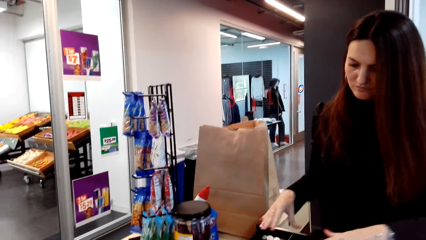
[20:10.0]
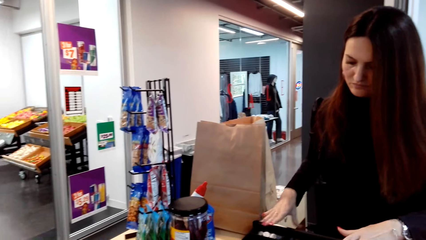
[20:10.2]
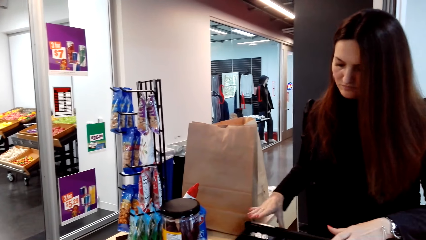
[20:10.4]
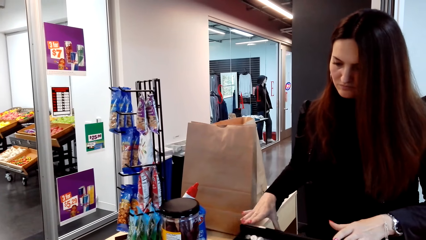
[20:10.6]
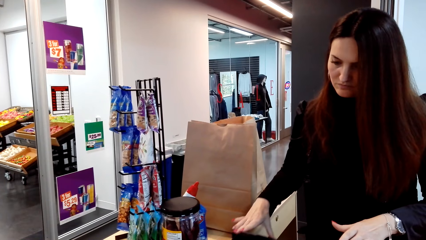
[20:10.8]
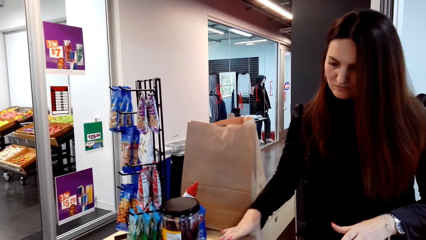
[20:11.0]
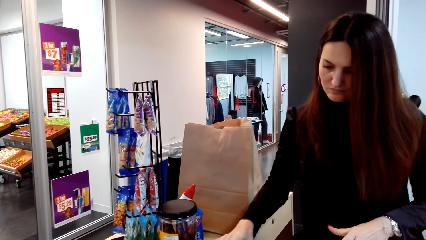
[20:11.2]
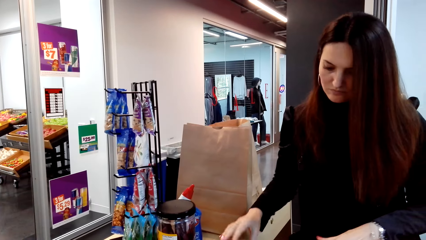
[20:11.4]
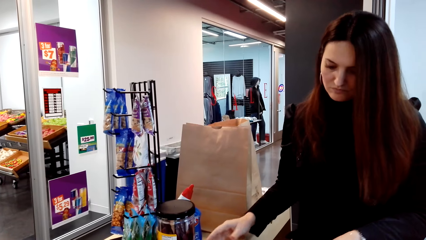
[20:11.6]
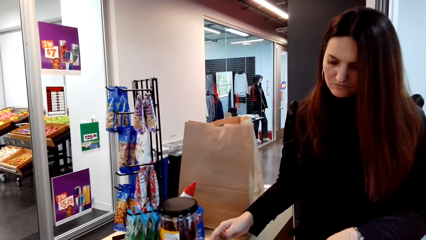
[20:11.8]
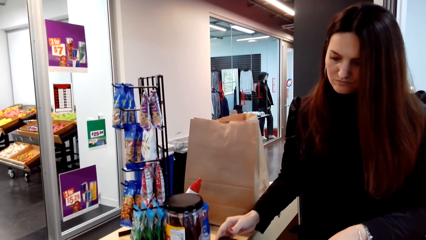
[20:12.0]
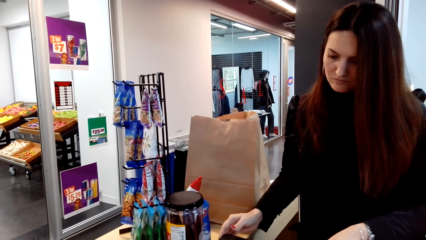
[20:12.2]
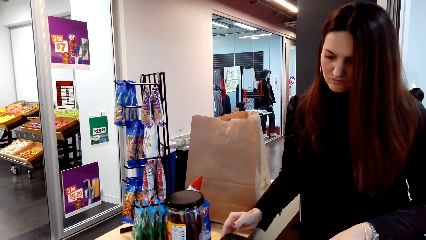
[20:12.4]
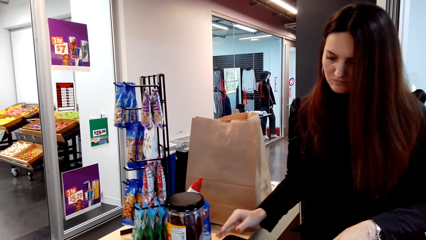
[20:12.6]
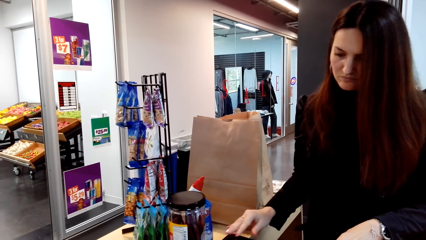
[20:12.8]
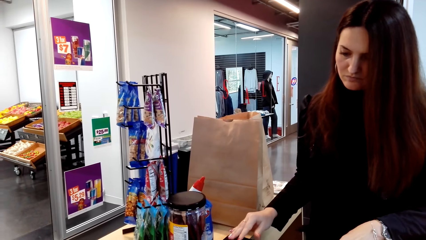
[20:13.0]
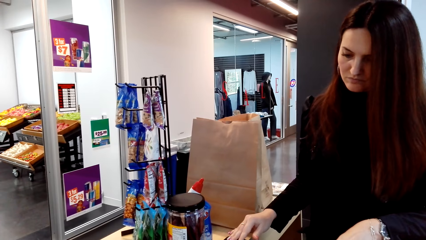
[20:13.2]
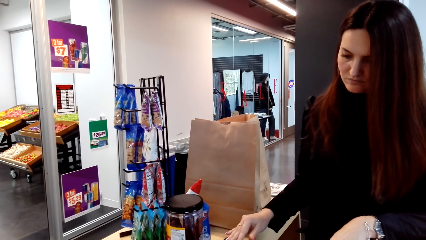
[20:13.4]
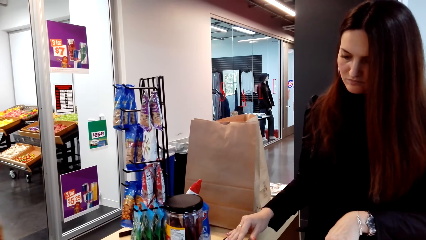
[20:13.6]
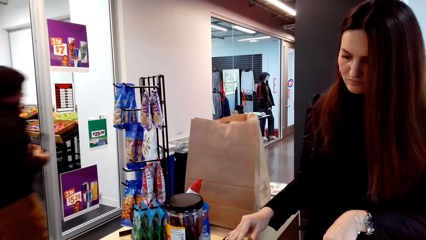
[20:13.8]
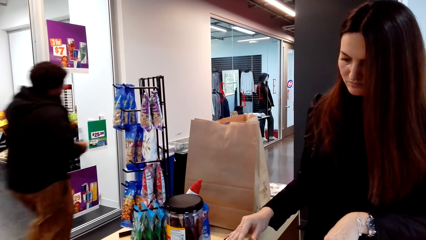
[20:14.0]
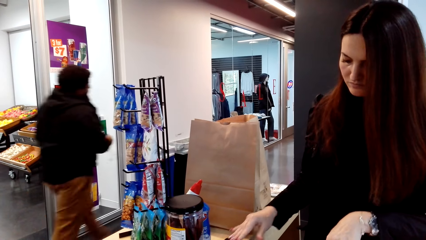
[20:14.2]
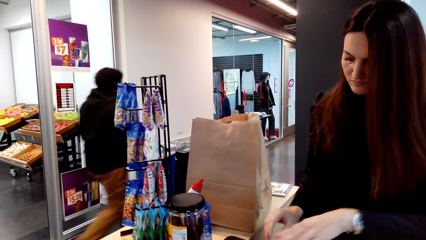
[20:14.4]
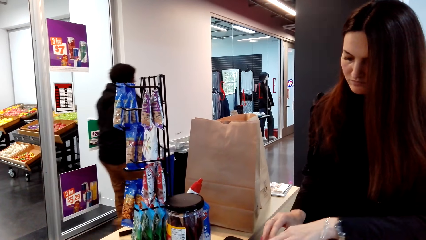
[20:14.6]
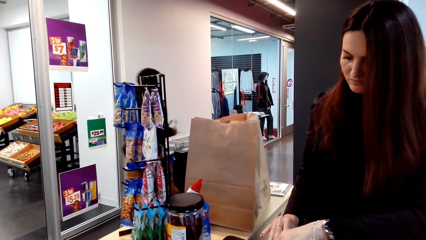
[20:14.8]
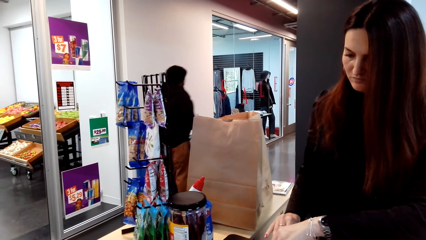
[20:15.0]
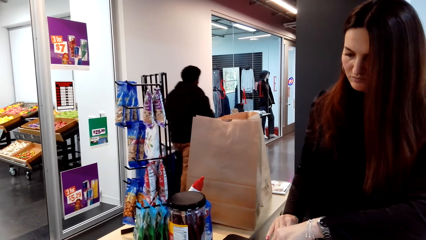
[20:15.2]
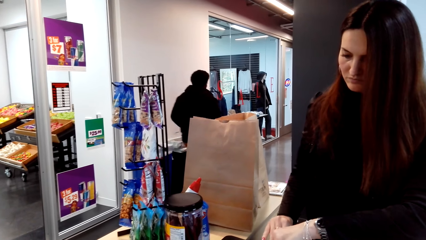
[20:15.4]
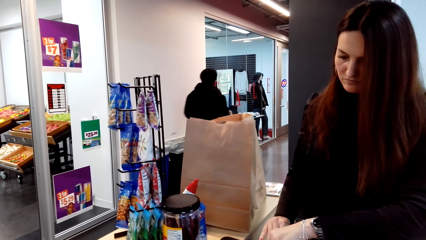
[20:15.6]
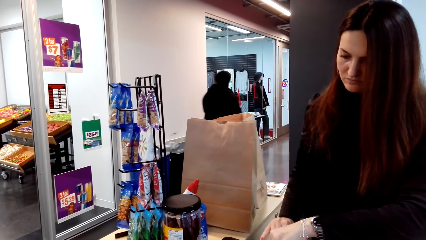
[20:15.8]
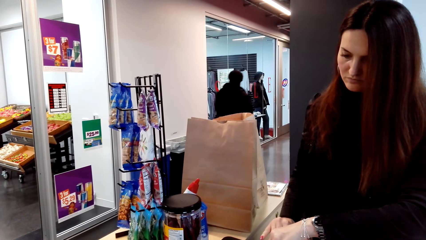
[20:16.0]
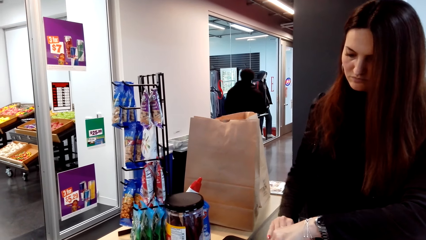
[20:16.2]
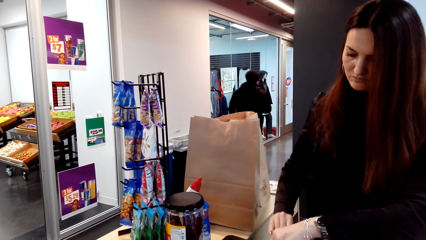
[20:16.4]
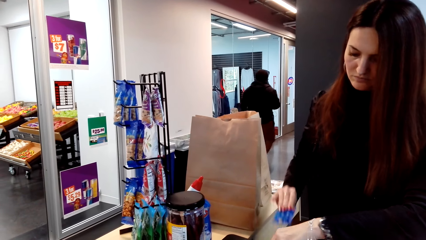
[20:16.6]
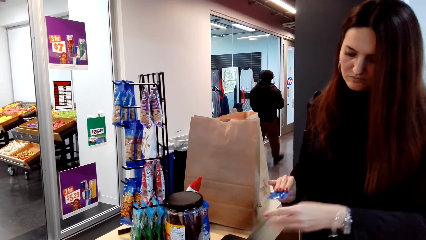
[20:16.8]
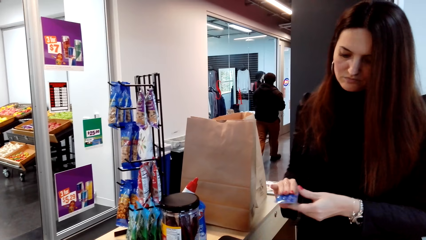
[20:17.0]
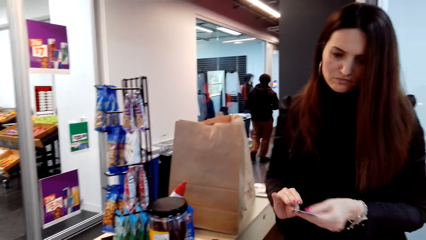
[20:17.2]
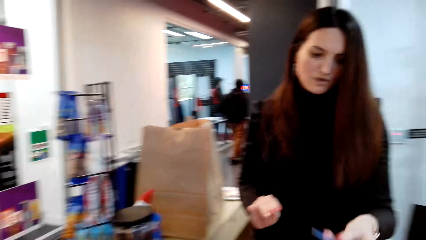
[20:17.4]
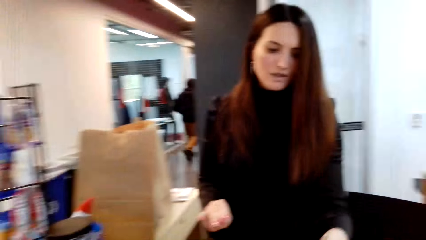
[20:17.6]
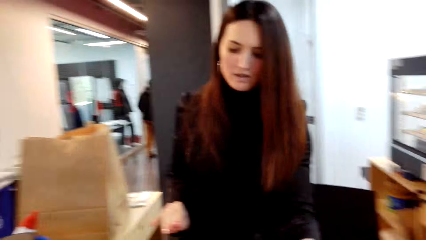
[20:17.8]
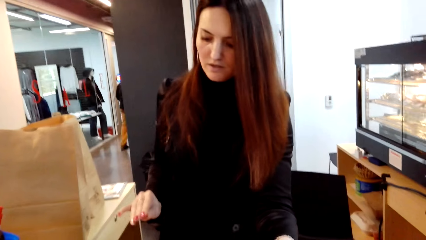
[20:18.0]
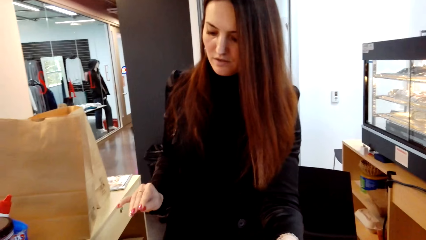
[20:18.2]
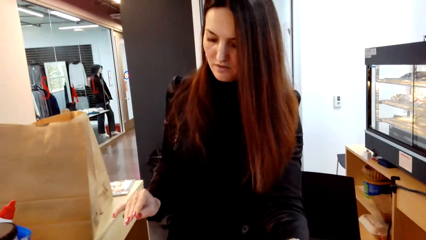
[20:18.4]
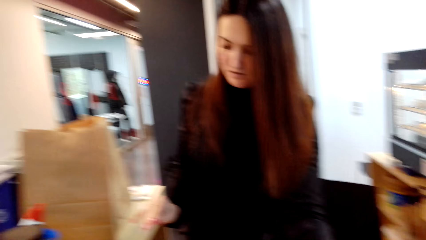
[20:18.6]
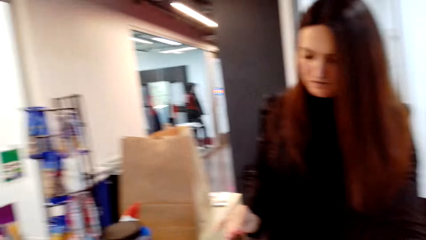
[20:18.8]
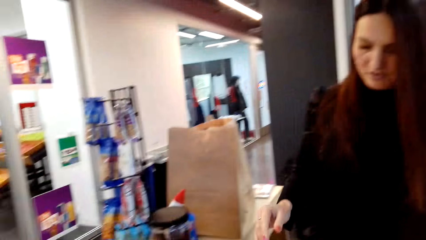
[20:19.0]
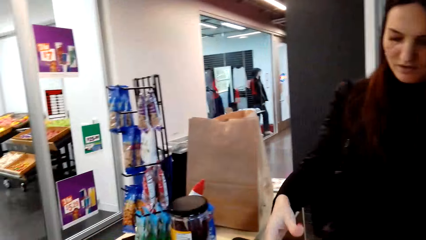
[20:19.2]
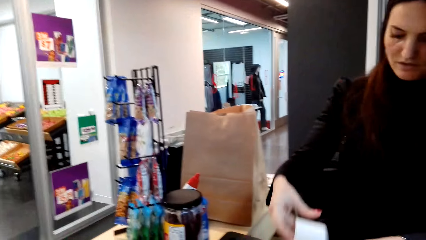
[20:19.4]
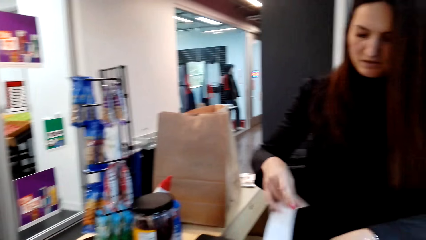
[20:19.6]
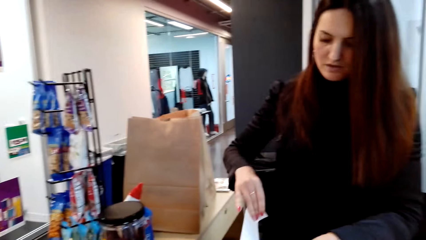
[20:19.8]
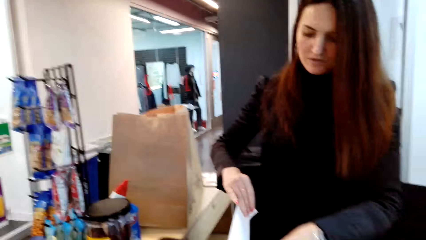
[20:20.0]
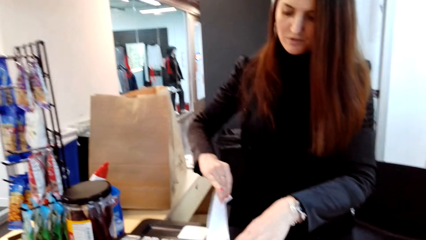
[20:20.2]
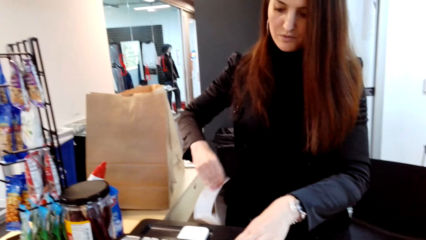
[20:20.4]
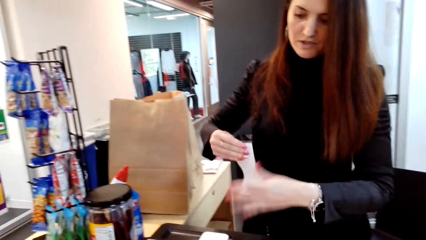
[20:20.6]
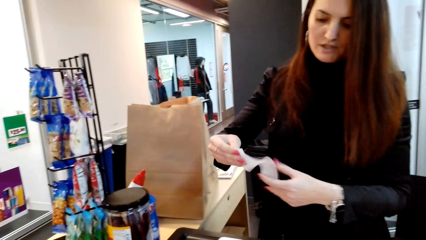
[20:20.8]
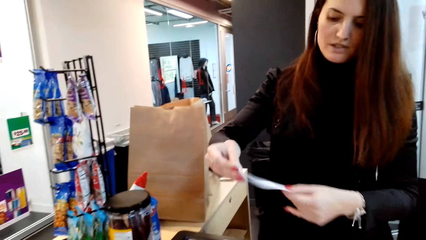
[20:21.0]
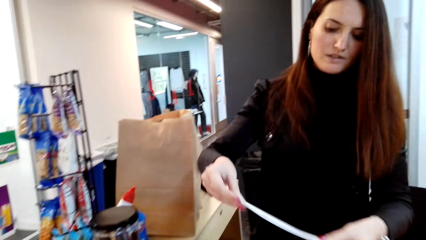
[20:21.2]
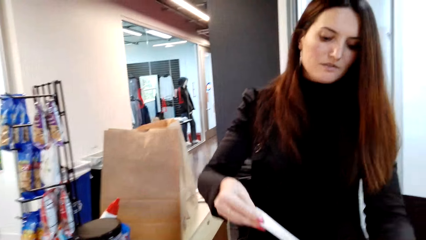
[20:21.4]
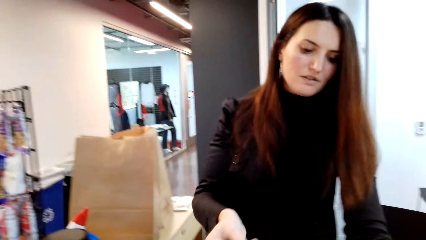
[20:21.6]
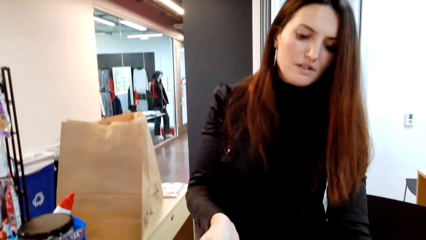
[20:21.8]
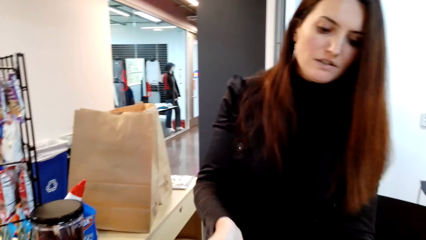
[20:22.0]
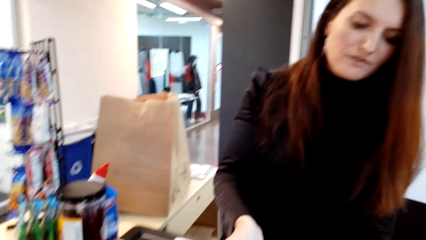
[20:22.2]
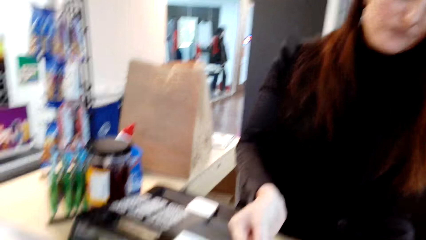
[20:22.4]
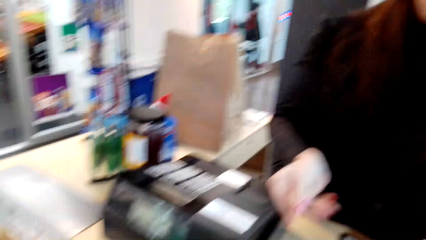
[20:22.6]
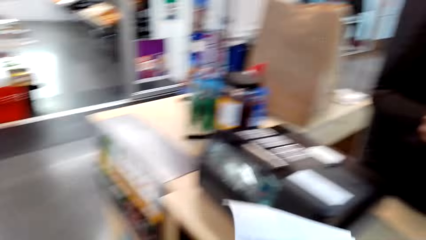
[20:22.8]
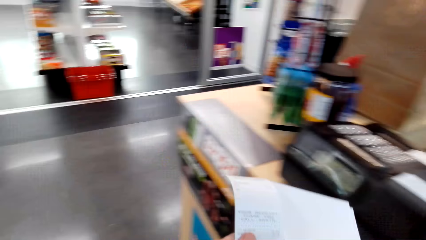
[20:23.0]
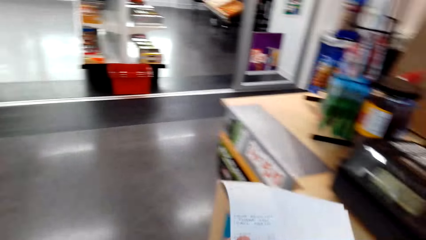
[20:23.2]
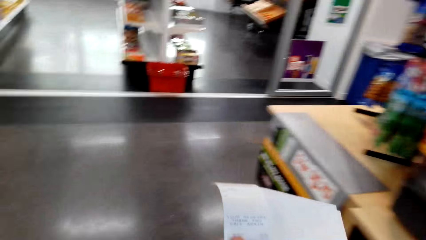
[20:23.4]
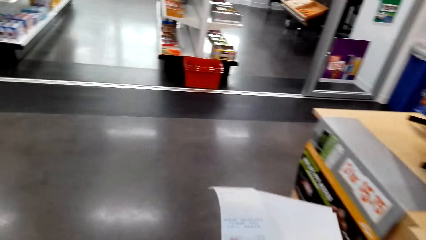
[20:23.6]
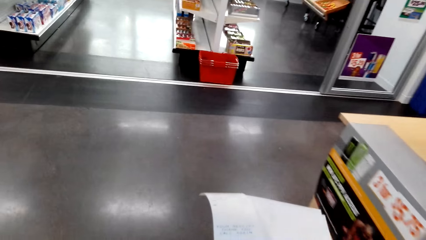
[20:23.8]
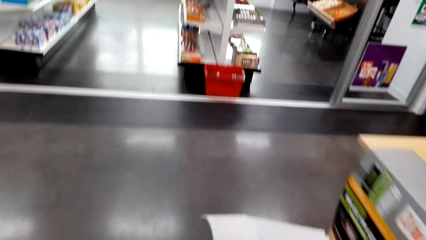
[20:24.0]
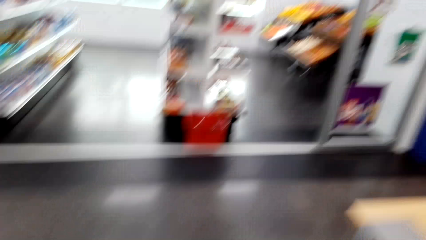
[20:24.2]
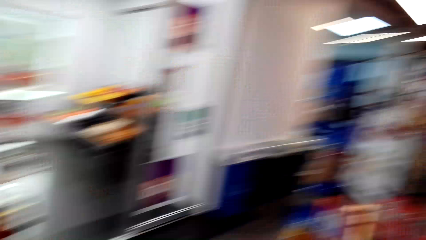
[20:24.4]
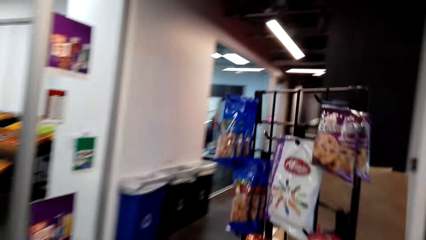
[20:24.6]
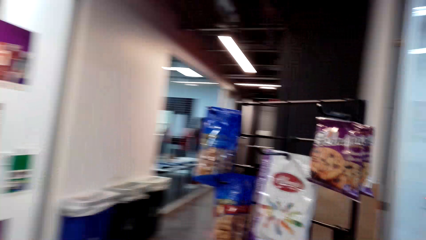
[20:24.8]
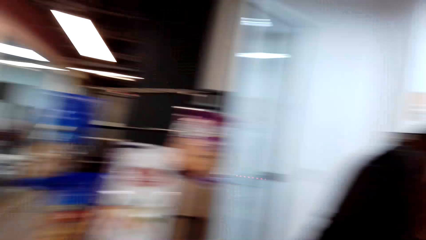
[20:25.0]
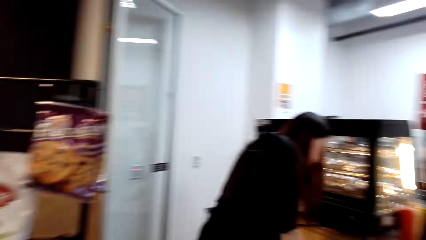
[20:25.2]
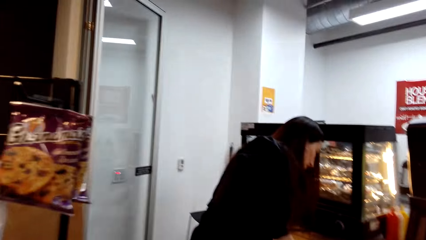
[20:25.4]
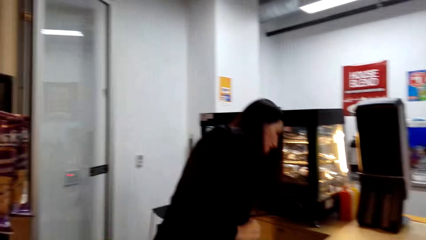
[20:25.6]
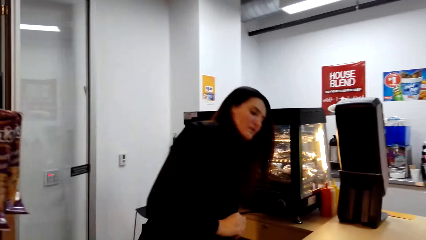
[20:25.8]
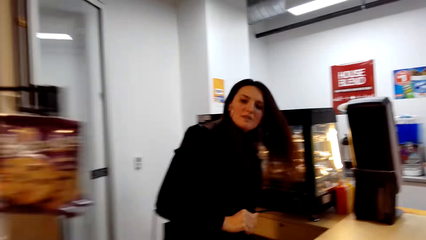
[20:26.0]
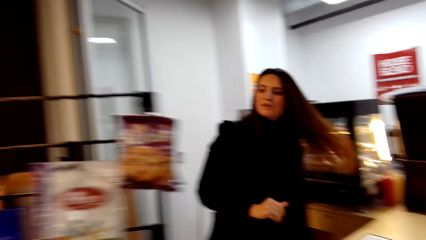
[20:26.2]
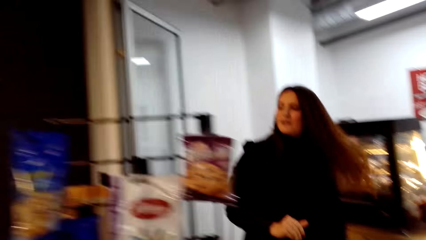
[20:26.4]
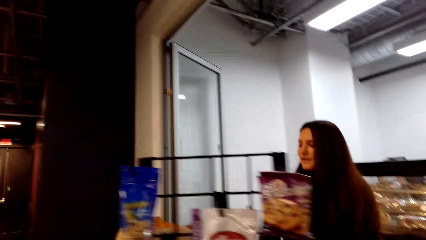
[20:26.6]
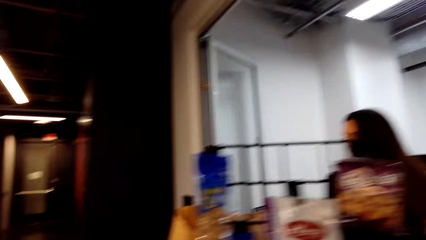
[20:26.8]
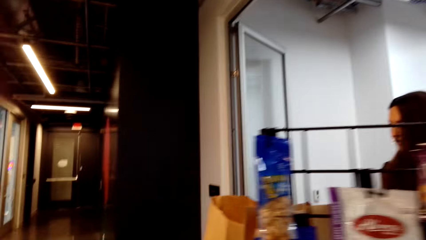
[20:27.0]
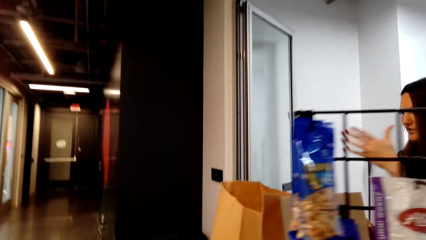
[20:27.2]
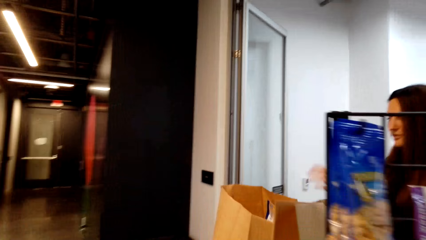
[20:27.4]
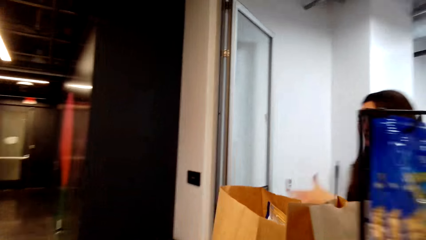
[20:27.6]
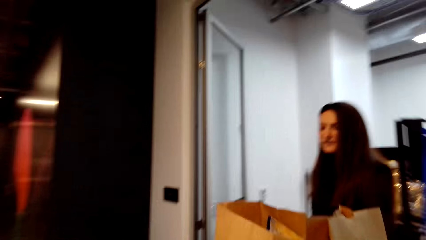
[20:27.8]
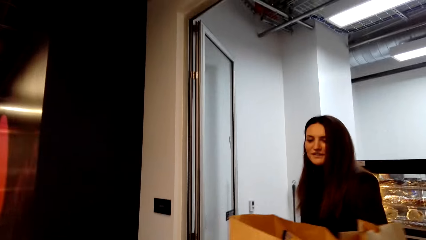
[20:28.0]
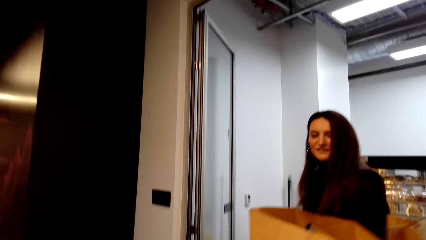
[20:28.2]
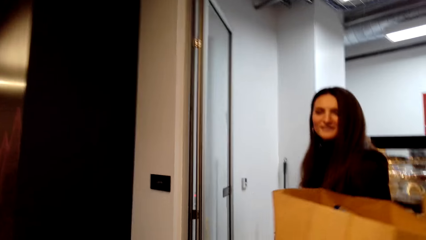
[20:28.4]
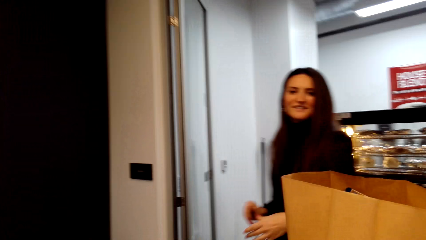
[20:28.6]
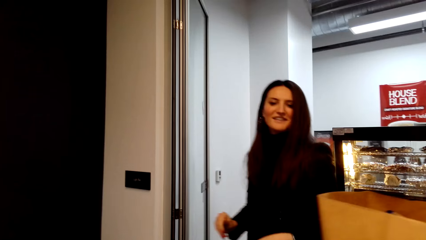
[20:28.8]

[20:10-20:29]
A person closes the cash drawer. The person swipes the card, gives the camera wearer the card, tears the receipt and gives the camera wearer the receipt. The camera wearer looks at the receipt. They walk around. The person moves around.
